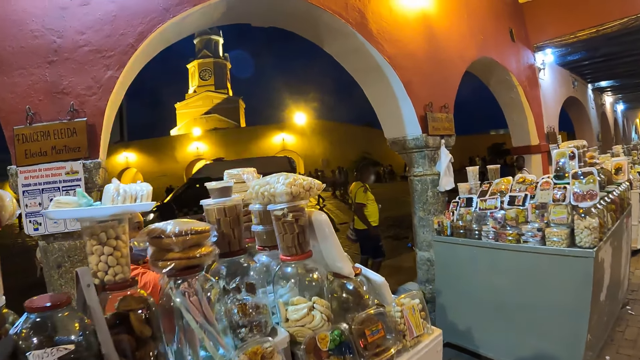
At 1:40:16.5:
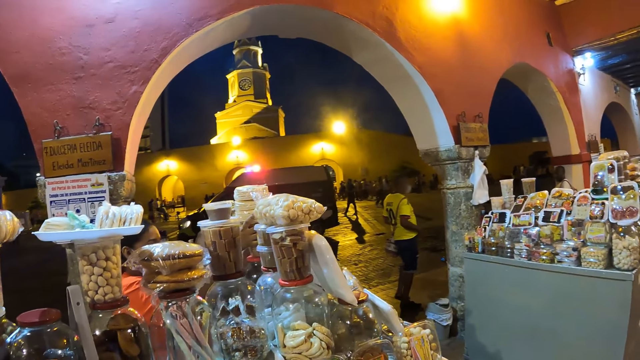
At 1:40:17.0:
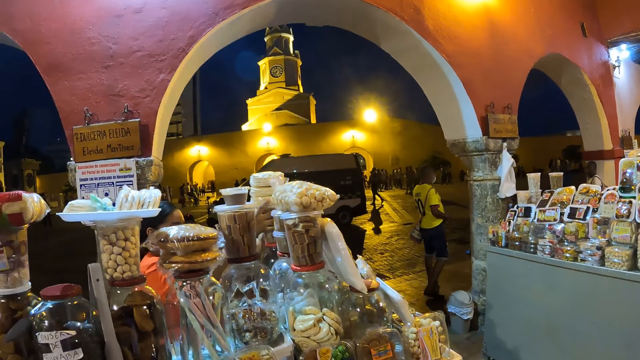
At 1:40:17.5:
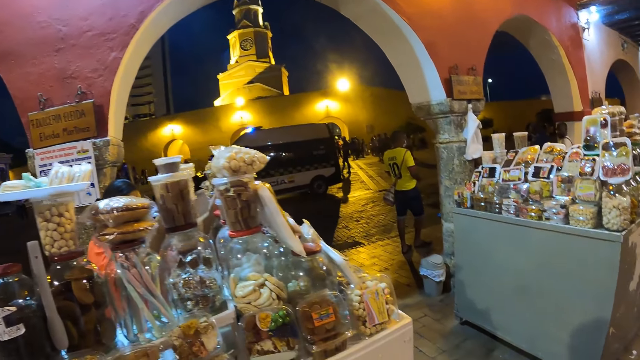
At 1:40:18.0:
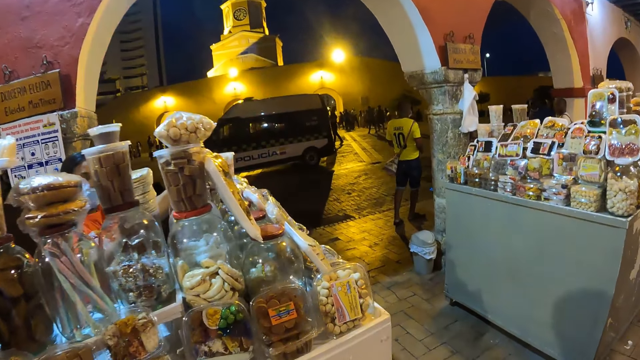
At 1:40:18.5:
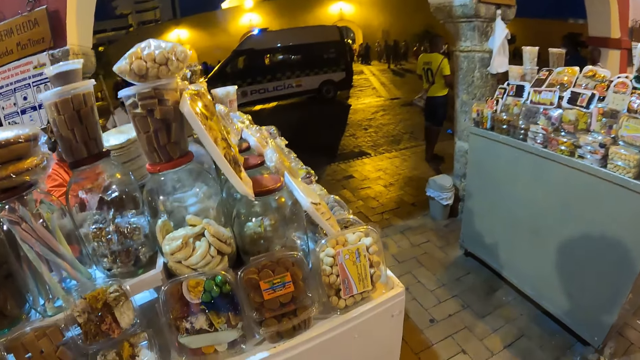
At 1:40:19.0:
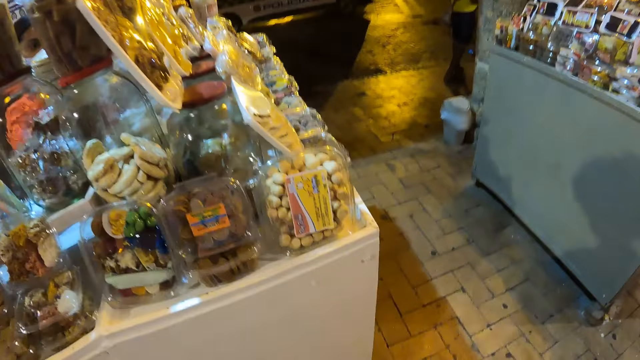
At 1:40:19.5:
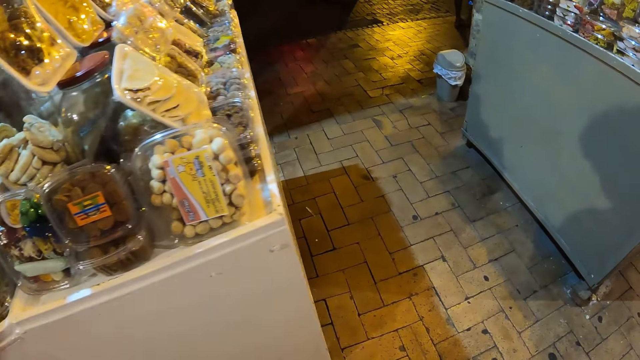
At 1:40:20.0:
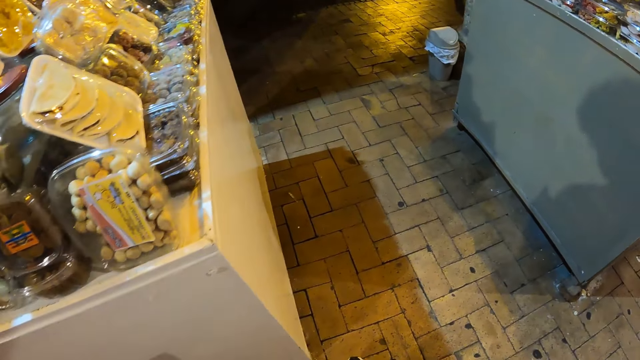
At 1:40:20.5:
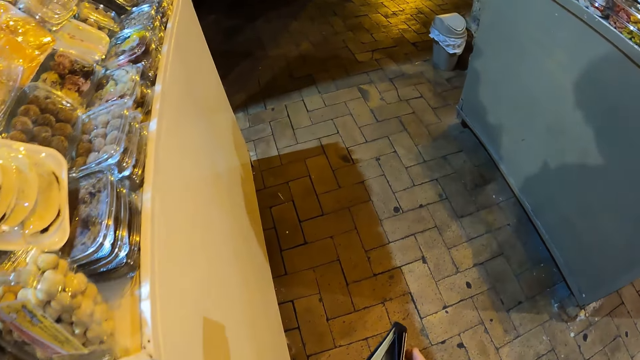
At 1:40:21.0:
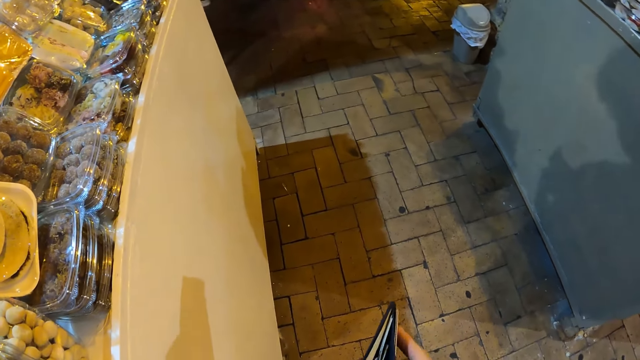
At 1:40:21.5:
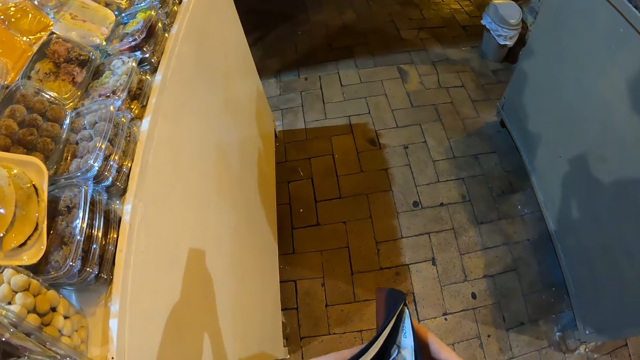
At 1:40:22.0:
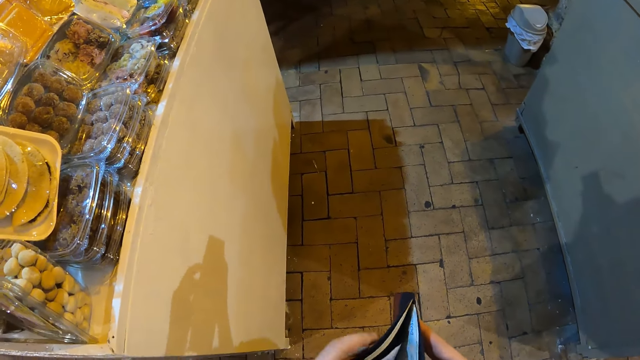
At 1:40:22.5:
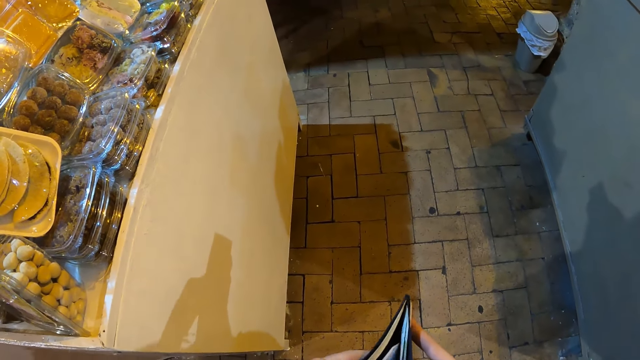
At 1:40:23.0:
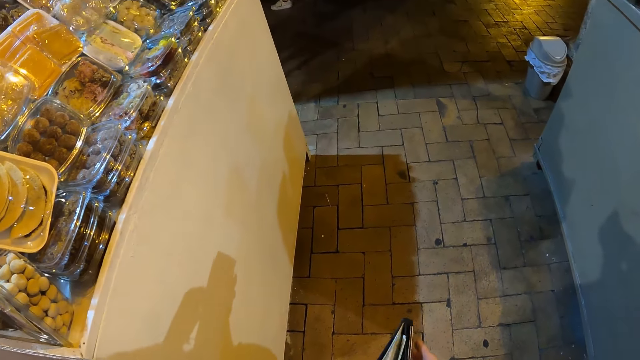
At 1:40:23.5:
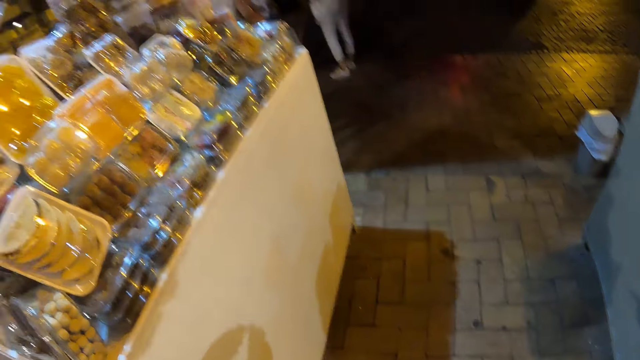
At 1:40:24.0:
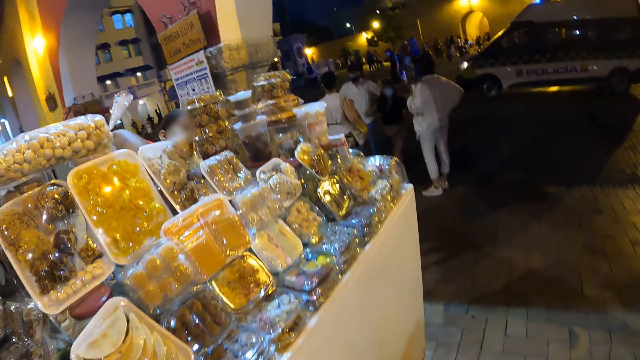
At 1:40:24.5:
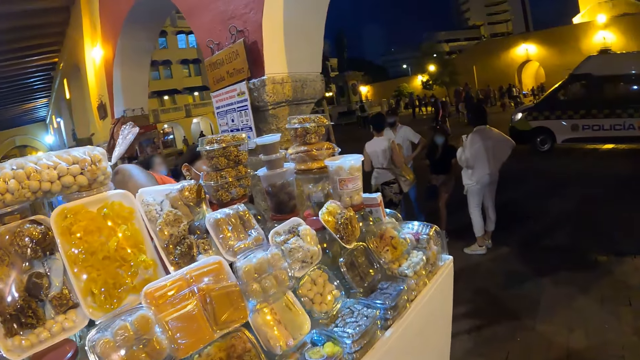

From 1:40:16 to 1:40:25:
The woman picks up a container from the food booth with her right hand. The camera wearer holds a wallet with his hands. He picks money from the wallet with his left hand. He touches the wallet.

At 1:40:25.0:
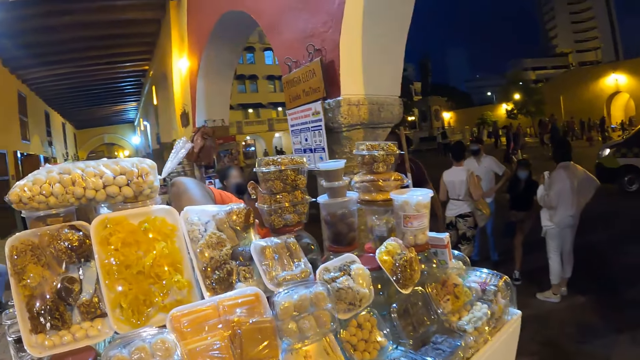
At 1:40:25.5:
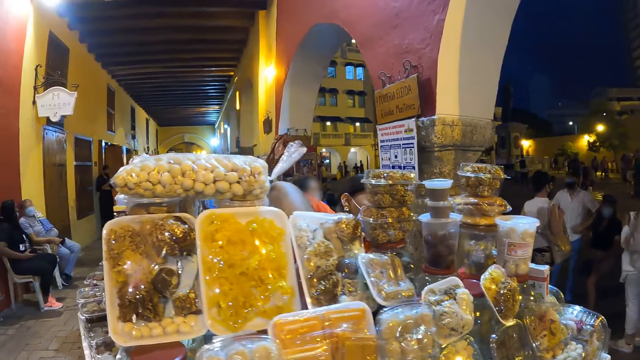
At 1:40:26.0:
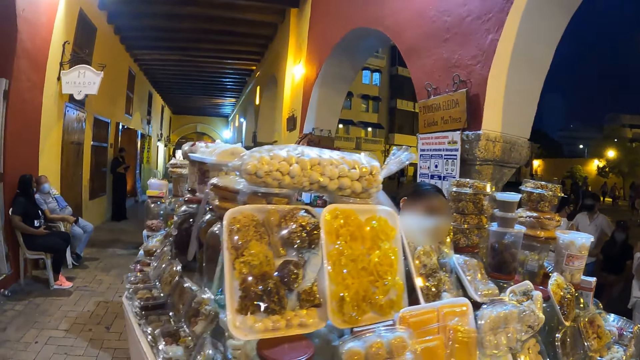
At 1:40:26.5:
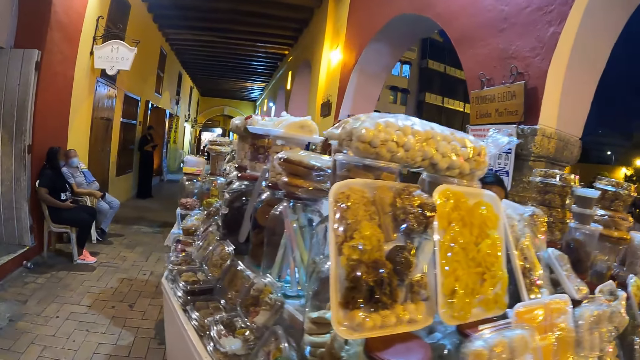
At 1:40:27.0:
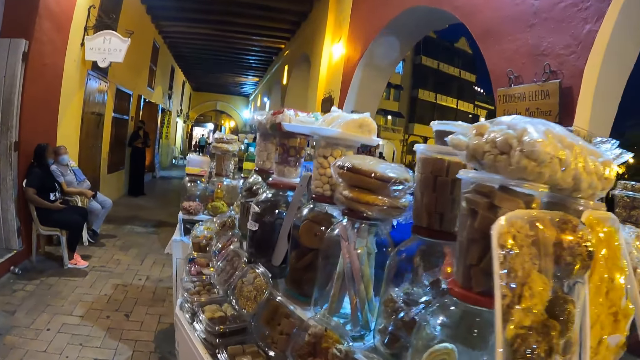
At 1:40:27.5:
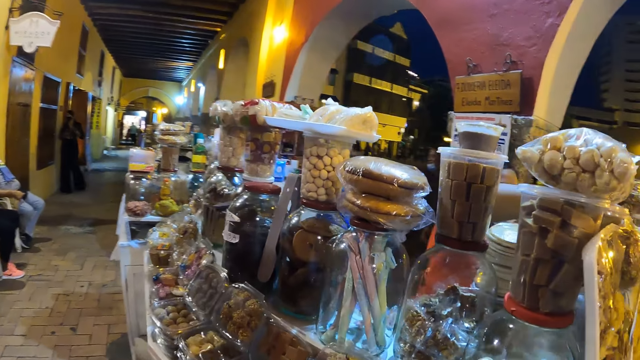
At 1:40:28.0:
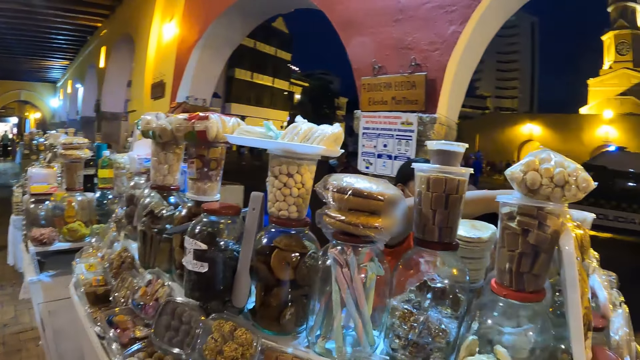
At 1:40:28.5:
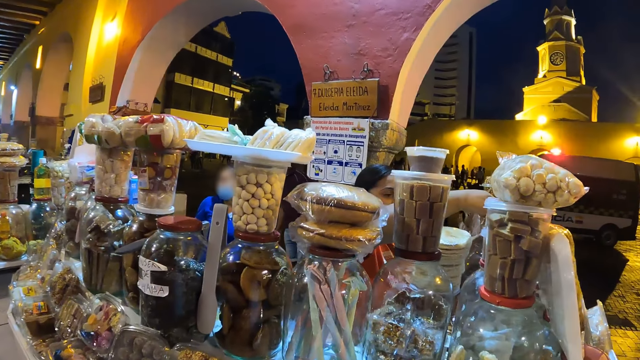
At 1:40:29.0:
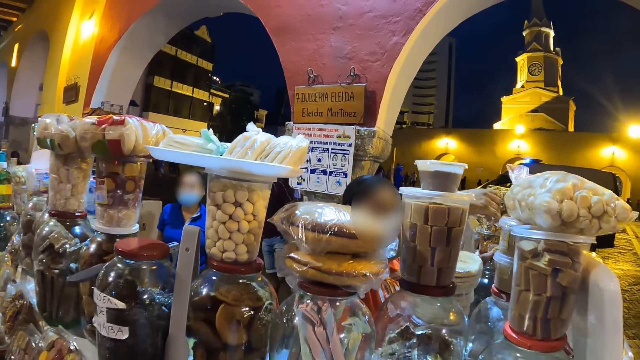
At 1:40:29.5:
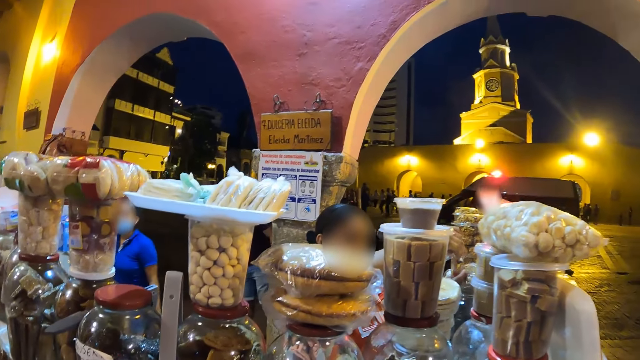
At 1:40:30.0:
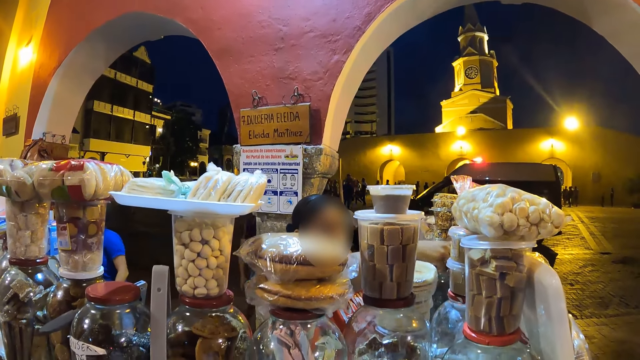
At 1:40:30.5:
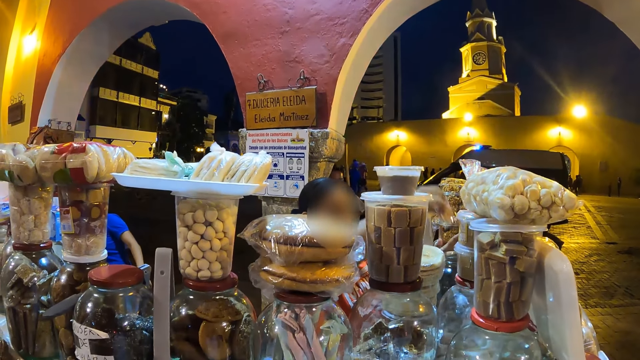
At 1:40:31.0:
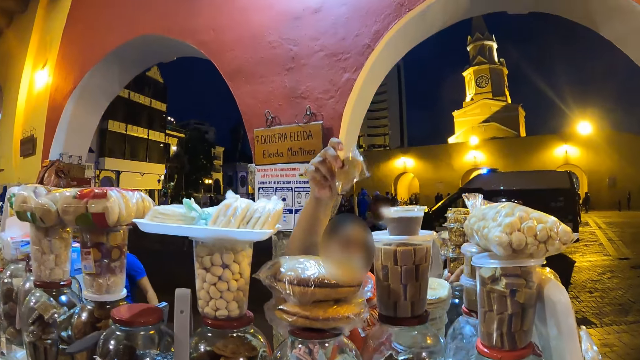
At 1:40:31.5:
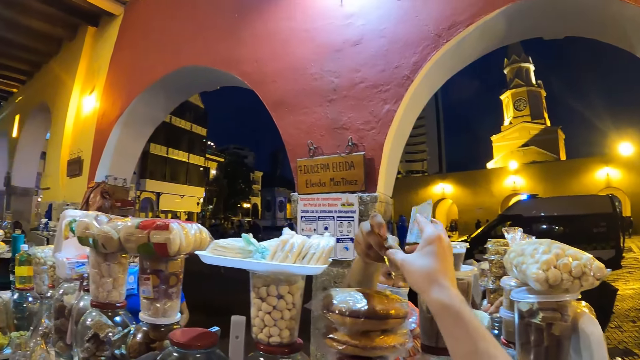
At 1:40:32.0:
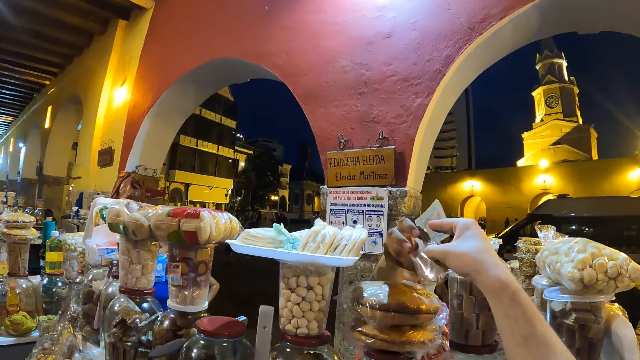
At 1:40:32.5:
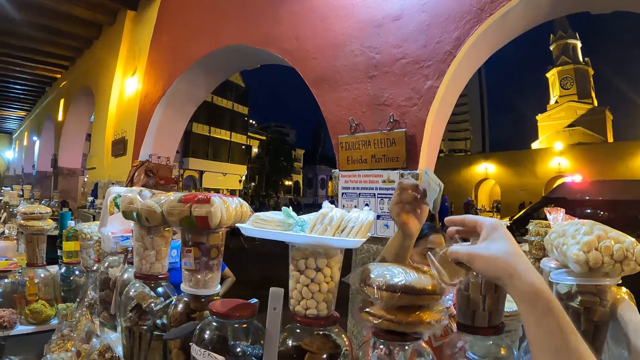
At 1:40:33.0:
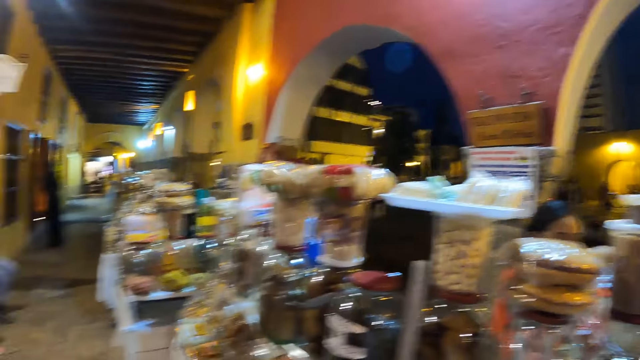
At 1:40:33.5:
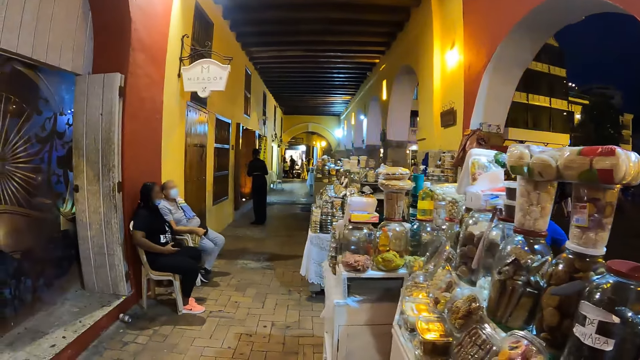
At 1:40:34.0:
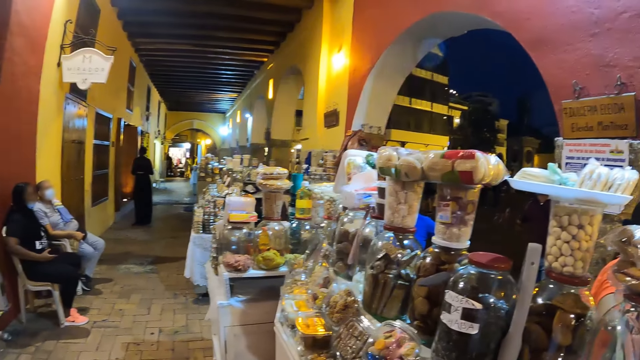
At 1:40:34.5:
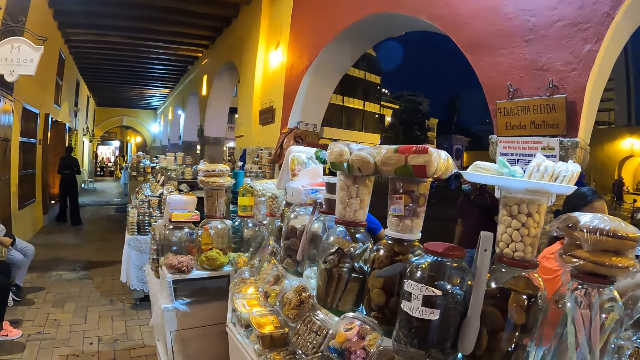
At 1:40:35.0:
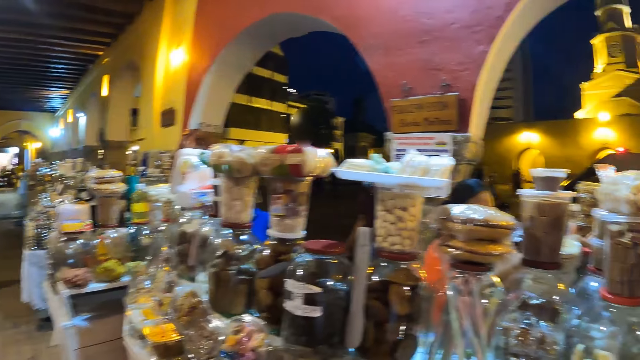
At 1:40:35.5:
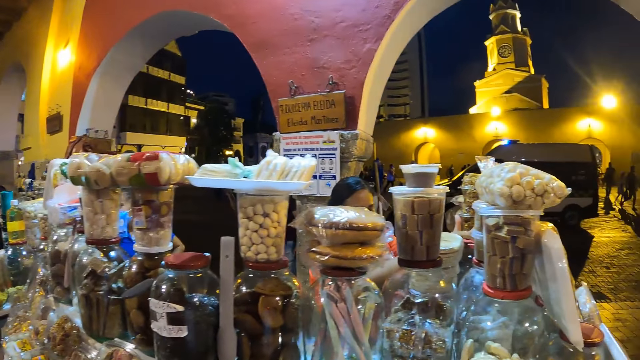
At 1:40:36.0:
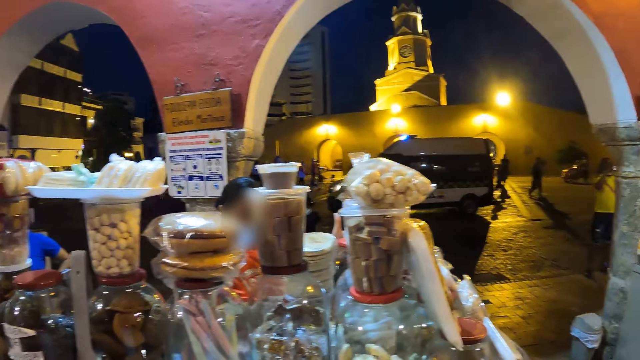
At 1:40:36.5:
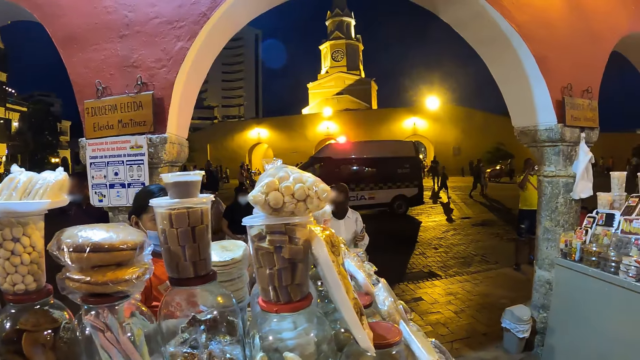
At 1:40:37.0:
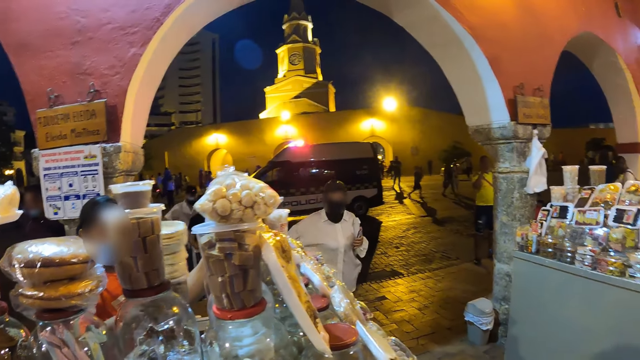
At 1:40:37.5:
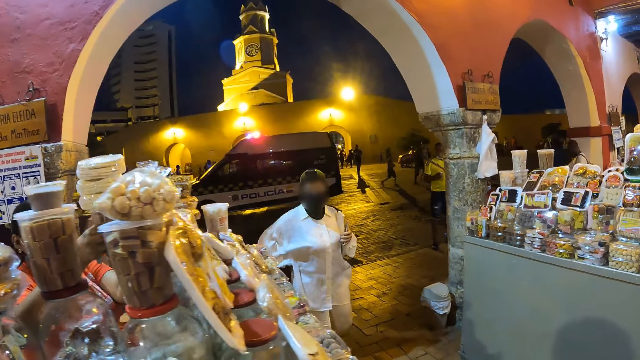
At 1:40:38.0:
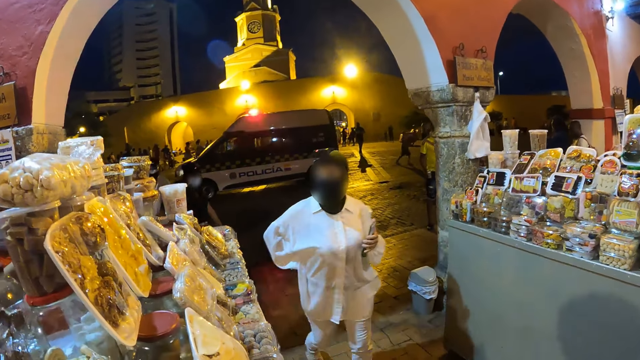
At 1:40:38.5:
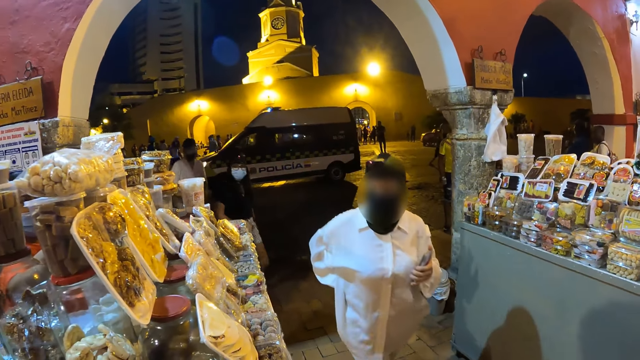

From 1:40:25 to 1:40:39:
The camera wearer walks along the shelves. The woman arranges the wrapped foods on the food booth with her right hand. The woman gives the camera wearer change. The camera wearer collects a wrapped doughnut from the woman with his right hand. The woman collects the money from him with her right hand. The camera wearer walks along the shelves. The woman picks a container from the food booth with her right hand and places the container on the food booth with her right hand.
